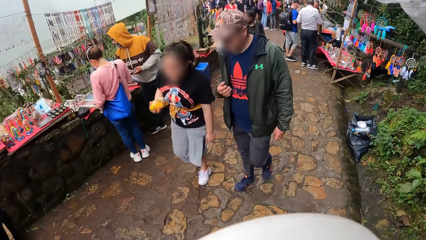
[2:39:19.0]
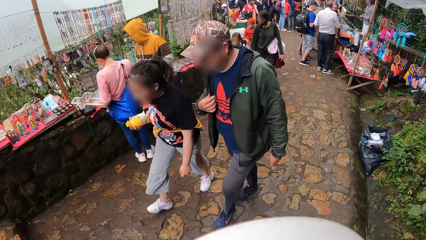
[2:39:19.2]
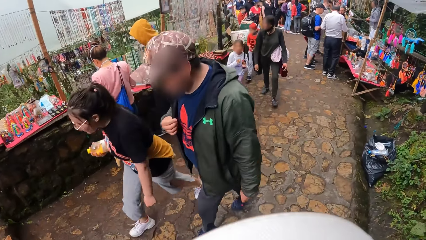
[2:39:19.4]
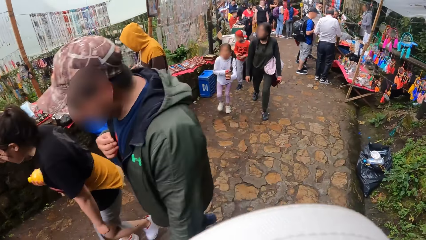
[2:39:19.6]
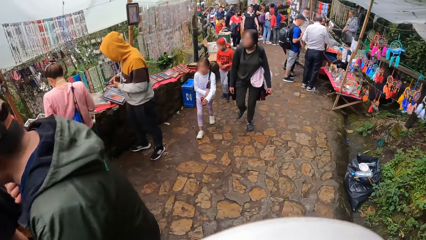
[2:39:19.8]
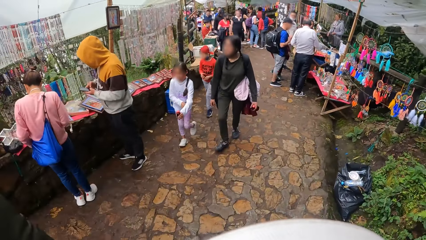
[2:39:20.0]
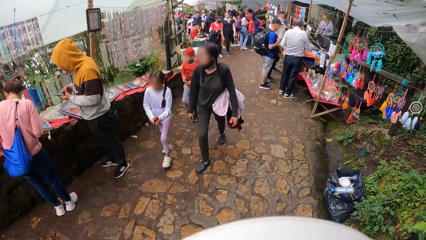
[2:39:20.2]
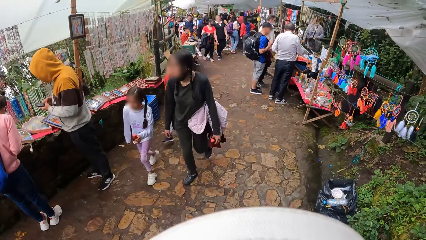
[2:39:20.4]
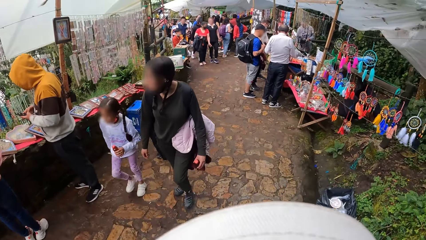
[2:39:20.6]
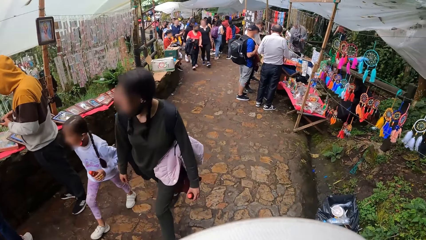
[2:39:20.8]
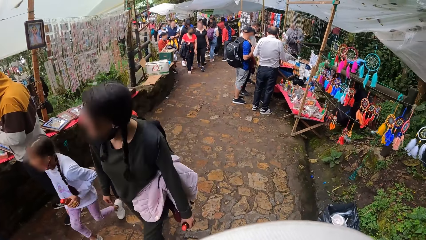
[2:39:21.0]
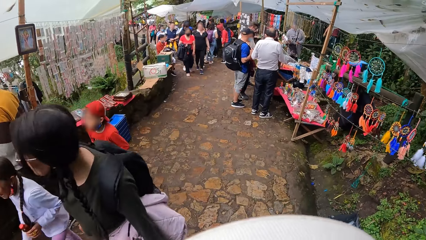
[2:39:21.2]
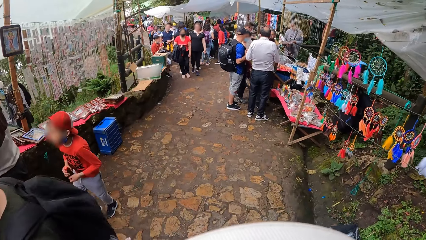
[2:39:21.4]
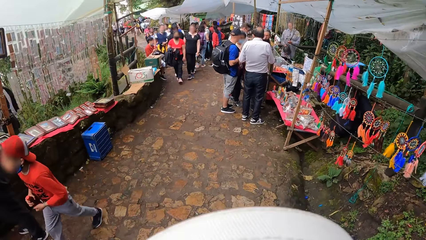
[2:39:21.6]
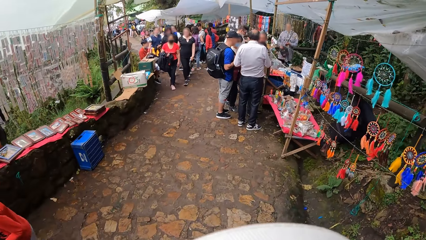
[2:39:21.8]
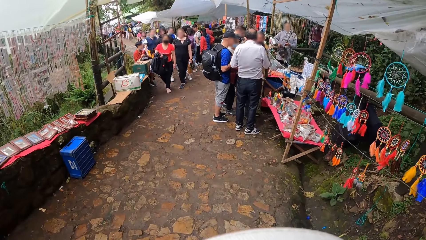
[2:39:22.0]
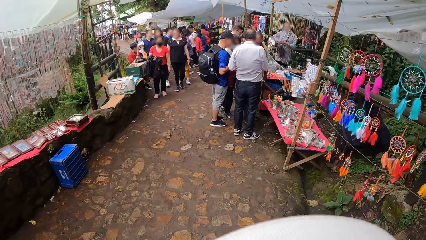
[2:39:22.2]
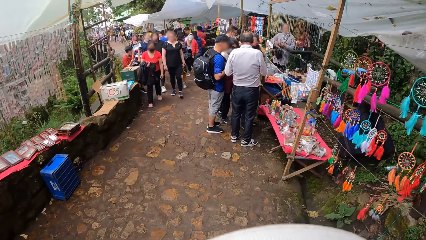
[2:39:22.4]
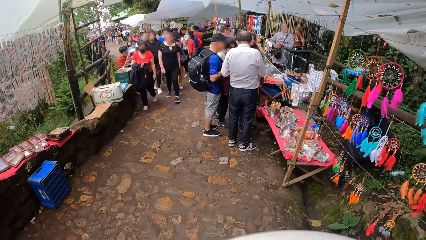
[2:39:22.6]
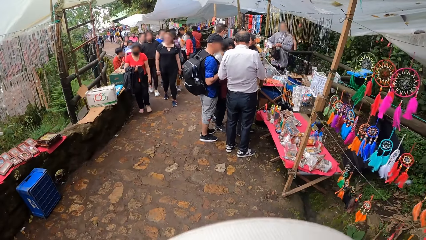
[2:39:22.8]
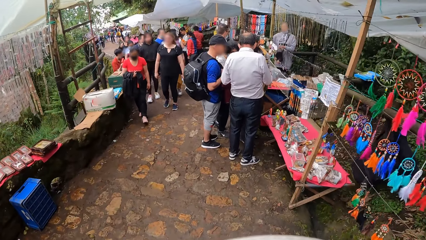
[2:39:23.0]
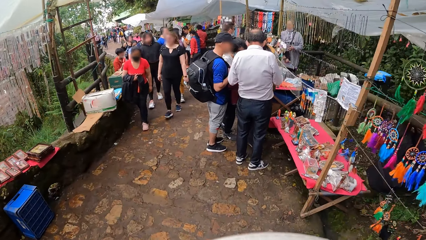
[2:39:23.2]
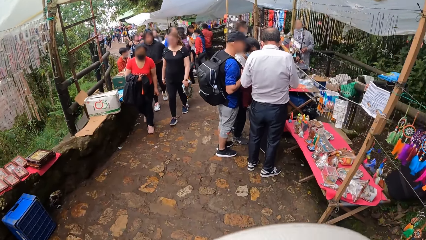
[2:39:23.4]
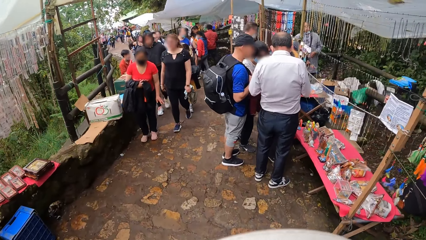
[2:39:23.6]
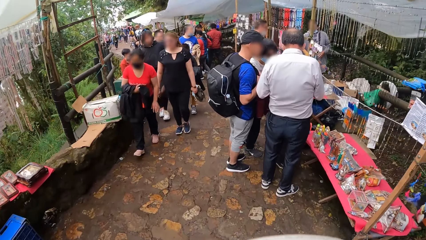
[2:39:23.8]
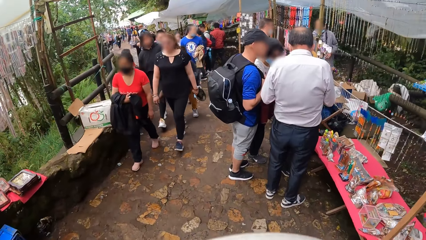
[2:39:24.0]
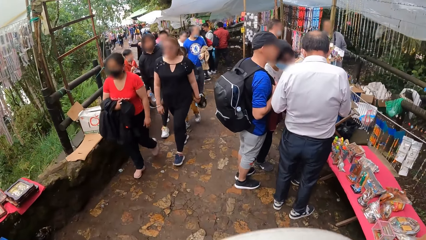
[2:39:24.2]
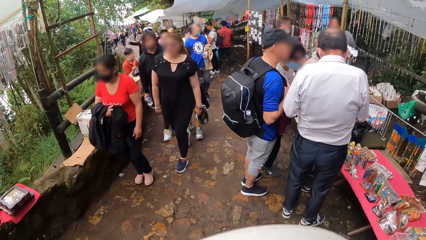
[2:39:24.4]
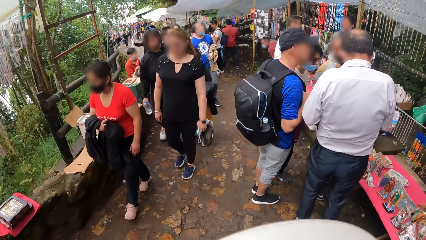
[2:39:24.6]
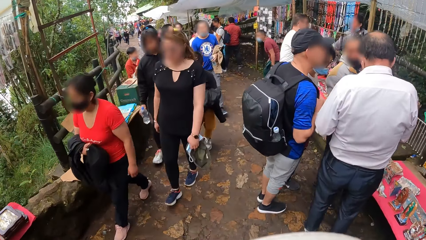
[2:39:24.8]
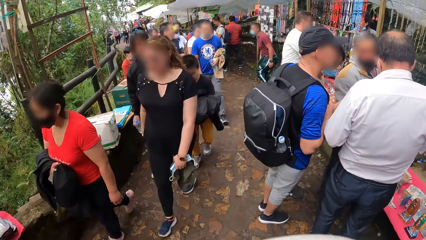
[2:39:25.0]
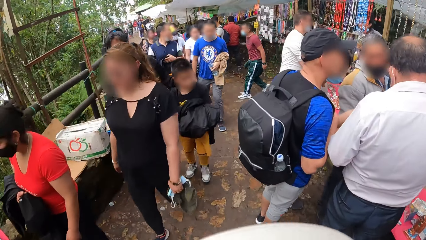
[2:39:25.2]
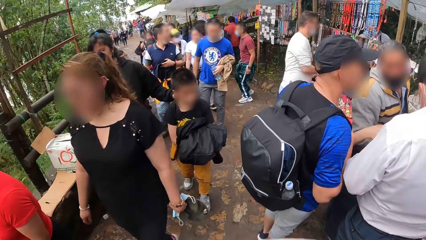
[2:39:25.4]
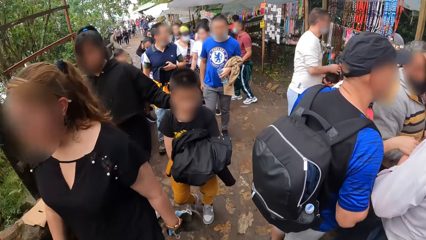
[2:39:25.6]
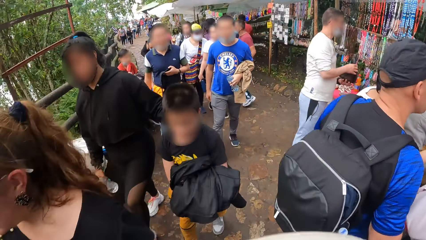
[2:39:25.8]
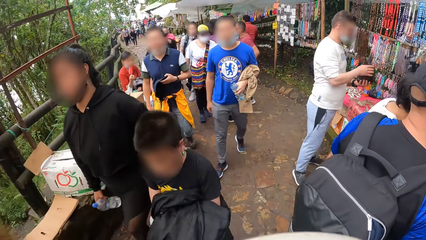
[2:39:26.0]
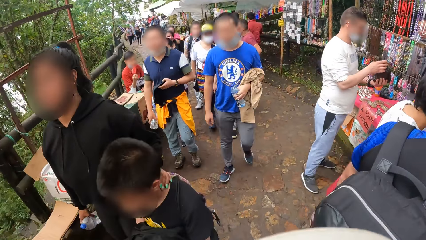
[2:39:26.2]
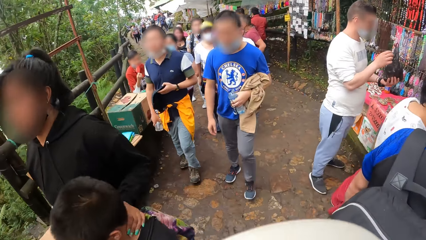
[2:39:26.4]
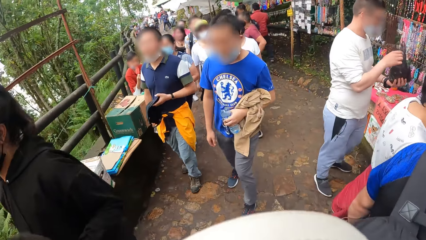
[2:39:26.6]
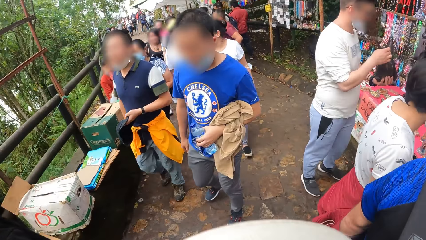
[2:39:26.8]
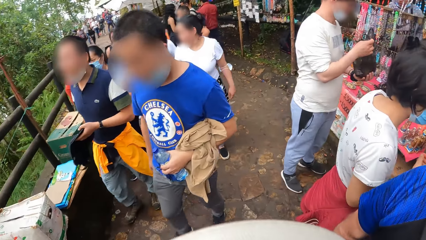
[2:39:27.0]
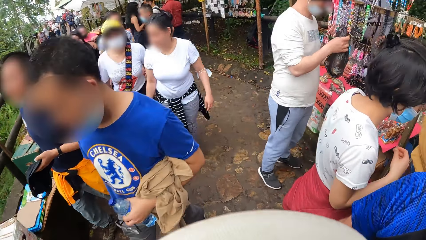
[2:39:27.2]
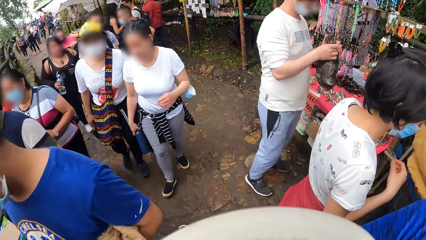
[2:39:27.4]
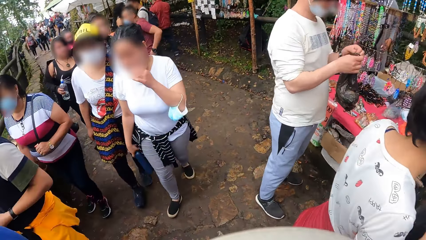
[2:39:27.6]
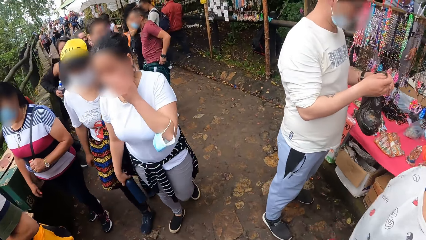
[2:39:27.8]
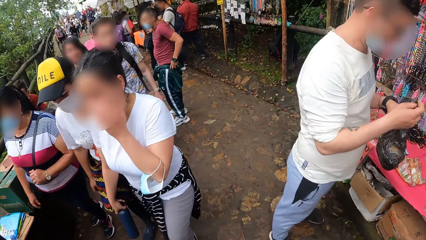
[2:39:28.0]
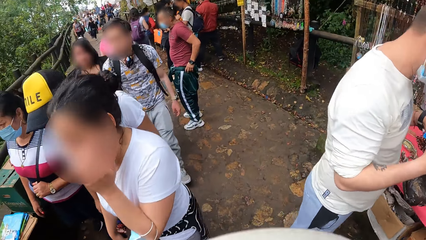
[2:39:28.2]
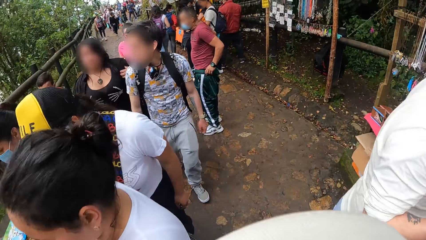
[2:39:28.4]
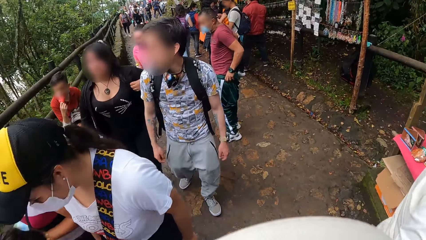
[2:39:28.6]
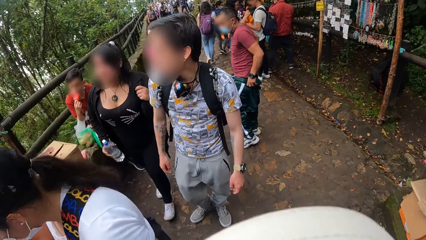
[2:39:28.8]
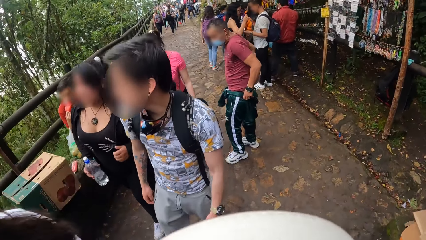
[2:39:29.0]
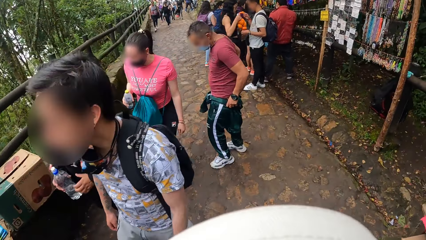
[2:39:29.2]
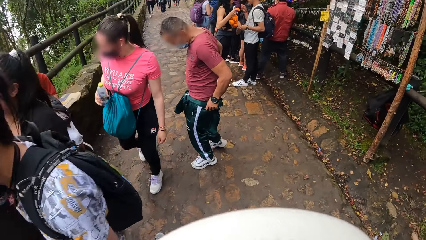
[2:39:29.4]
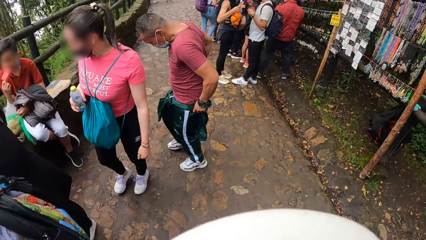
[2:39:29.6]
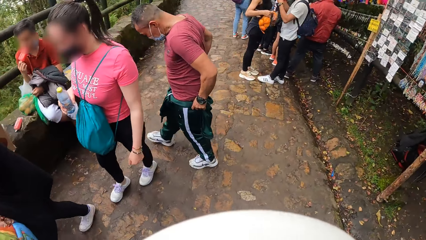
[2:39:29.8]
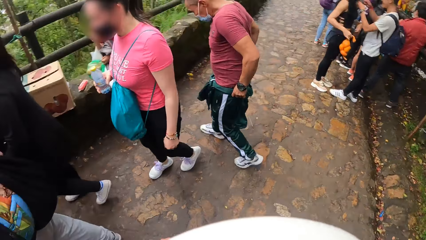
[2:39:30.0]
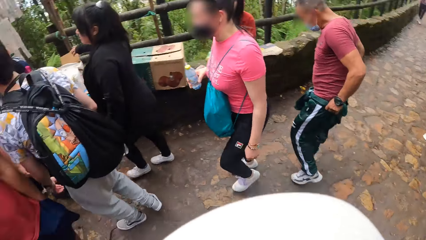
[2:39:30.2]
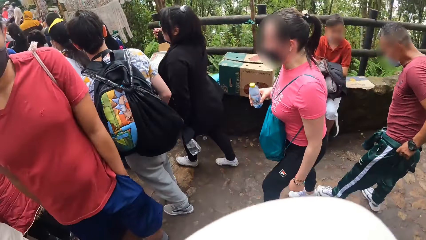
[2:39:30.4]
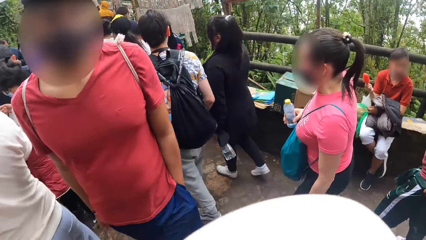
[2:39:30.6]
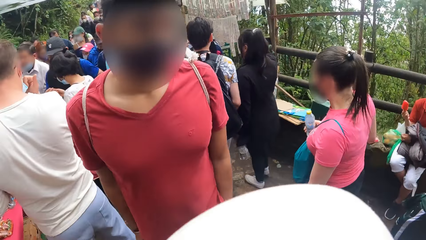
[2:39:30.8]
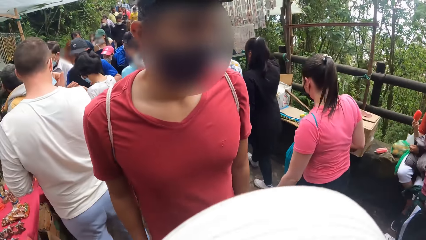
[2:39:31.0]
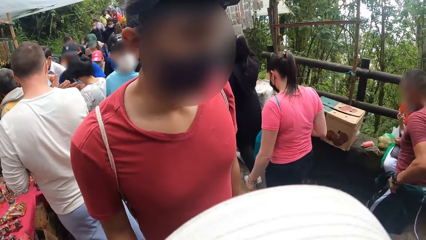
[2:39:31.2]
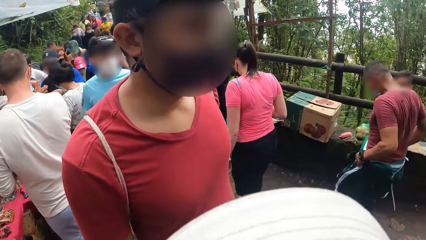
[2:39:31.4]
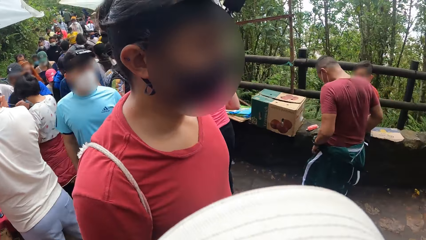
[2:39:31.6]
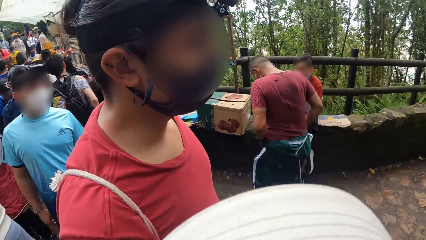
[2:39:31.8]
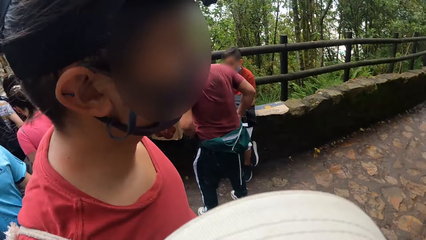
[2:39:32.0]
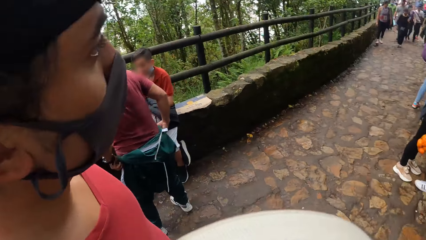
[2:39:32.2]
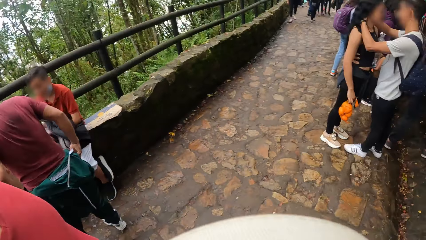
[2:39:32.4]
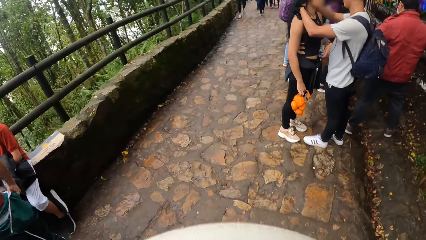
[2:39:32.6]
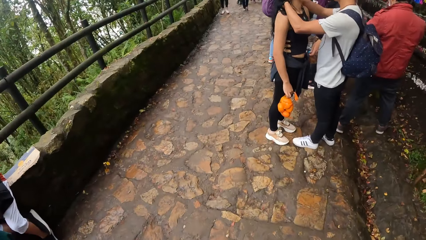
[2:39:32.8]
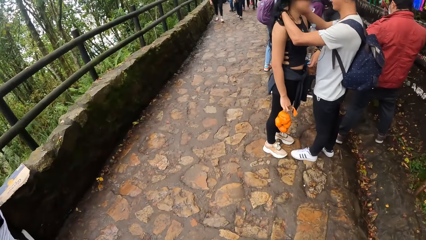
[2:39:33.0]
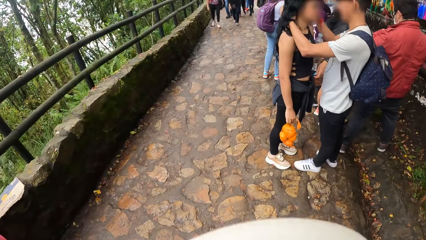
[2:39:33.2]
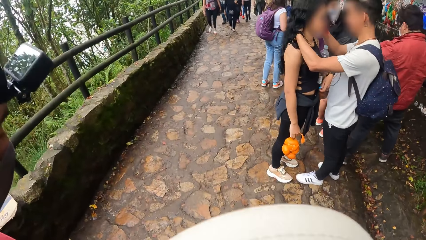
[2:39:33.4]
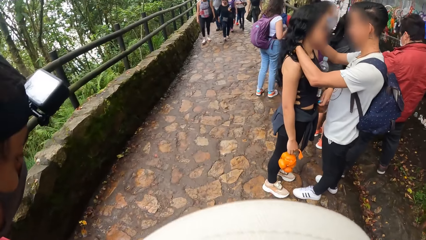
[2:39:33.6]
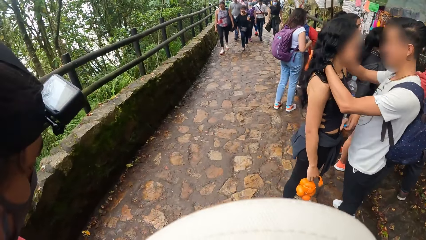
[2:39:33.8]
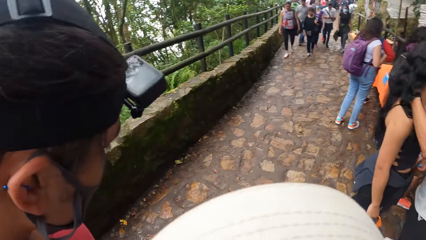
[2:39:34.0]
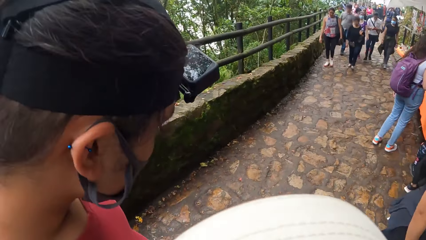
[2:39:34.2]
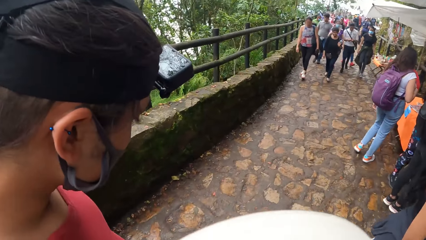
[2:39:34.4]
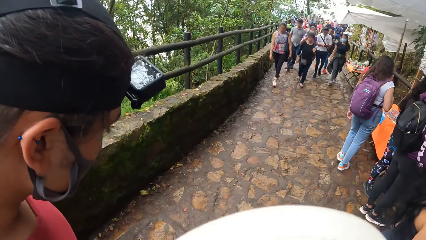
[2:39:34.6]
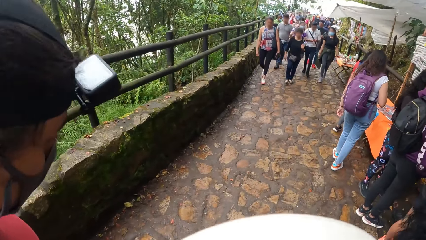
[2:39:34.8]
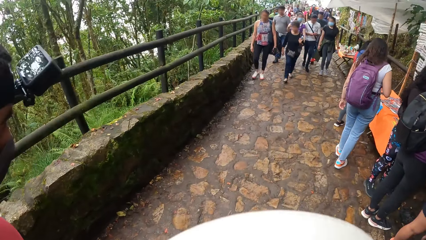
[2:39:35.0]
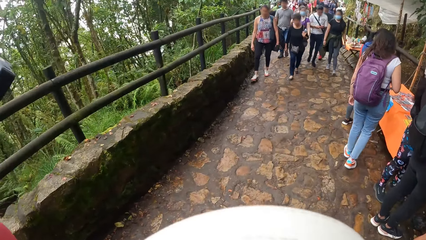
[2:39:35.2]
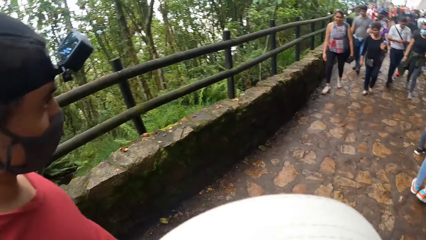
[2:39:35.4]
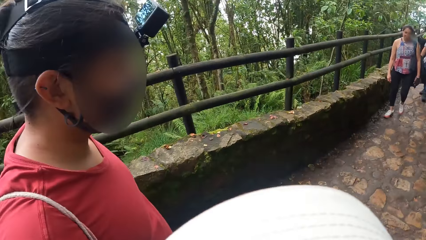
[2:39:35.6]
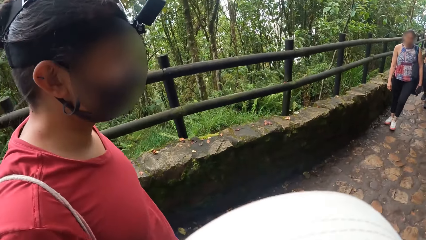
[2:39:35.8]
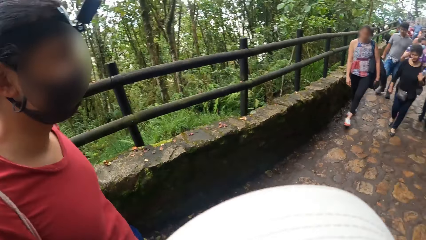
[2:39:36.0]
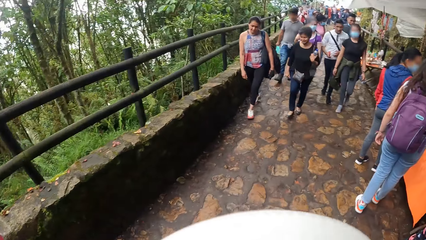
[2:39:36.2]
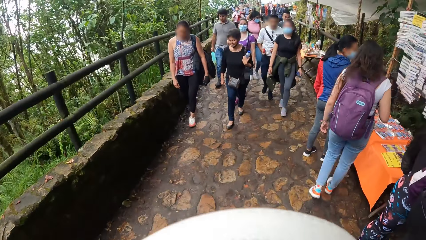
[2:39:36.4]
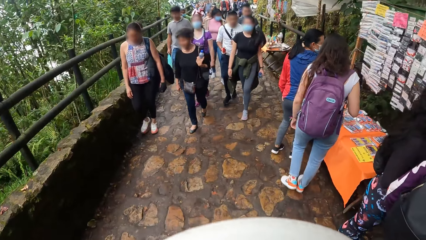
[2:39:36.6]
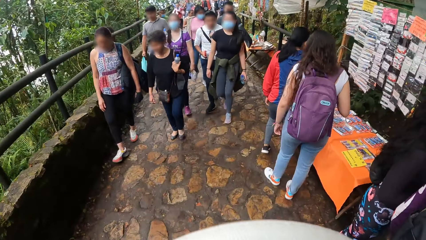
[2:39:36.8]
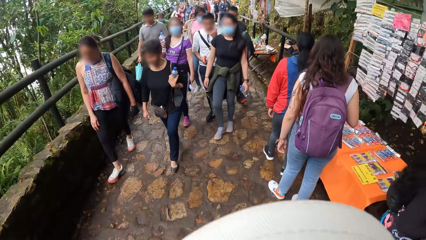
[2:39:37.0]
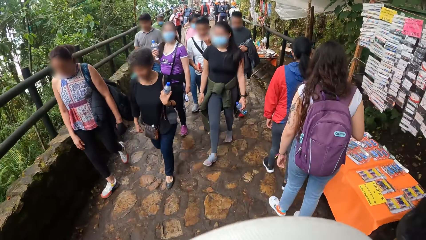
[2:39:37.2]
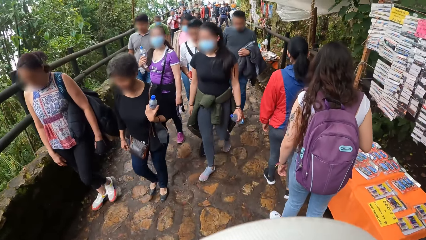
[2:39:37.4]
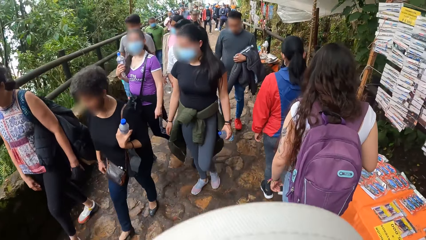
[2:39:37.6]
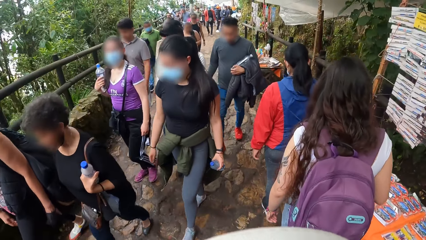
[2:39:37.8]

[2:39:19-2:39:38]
The camera wearer walks. They look aside and walk.
